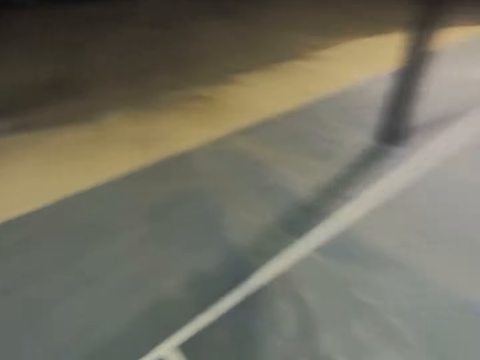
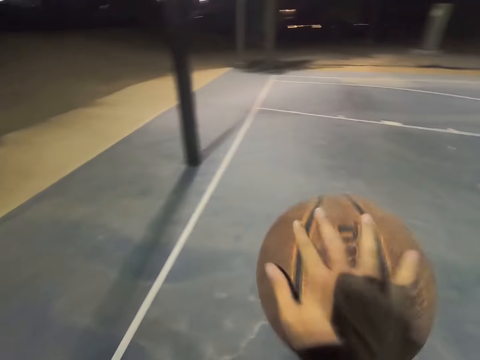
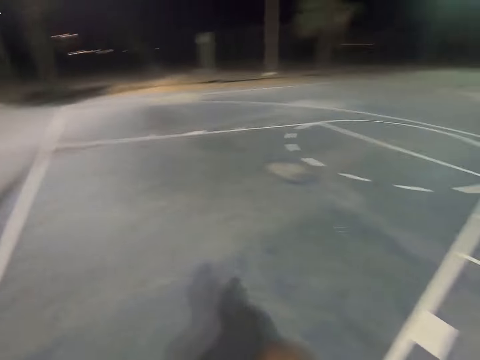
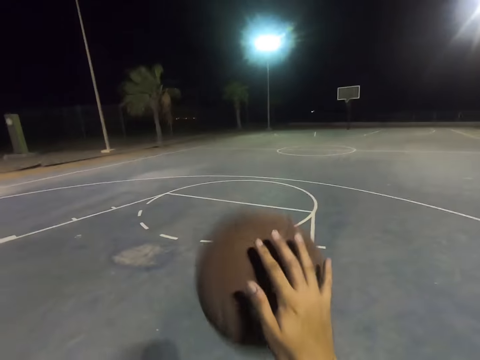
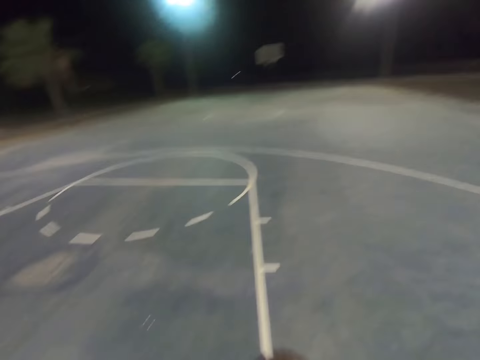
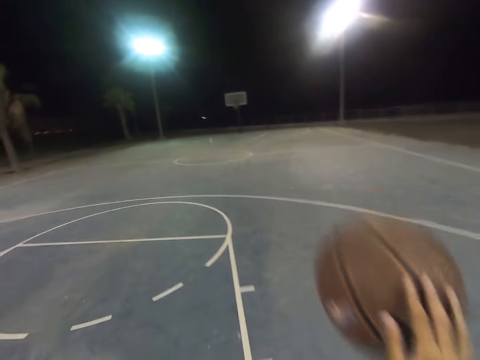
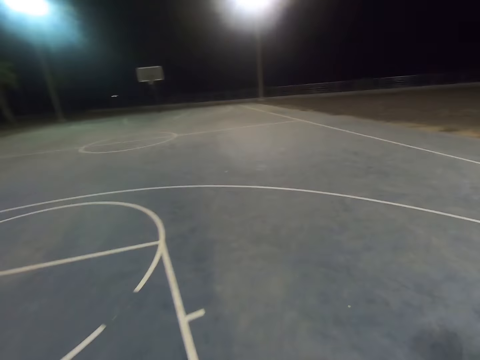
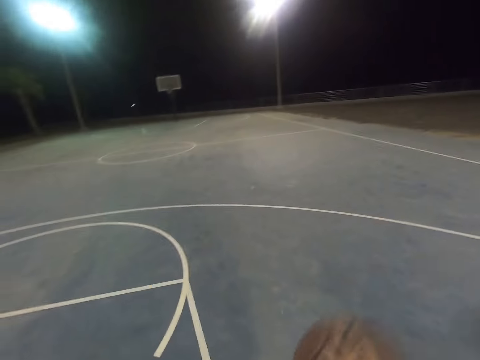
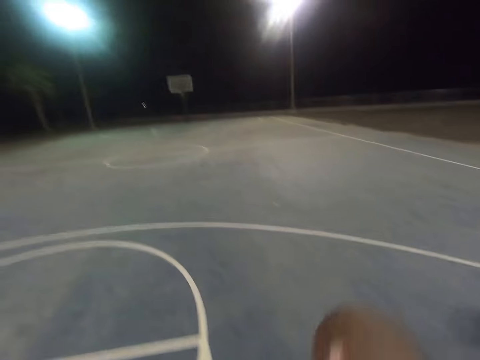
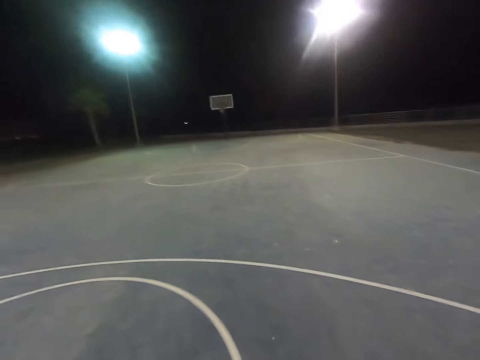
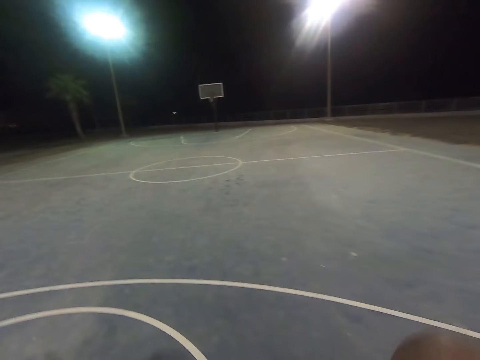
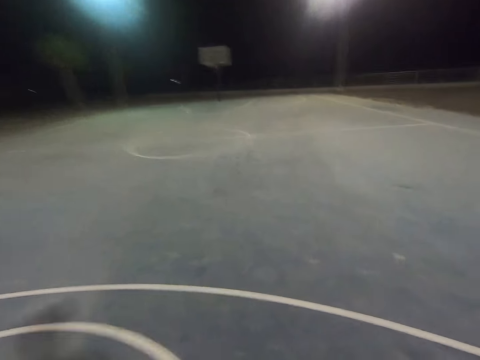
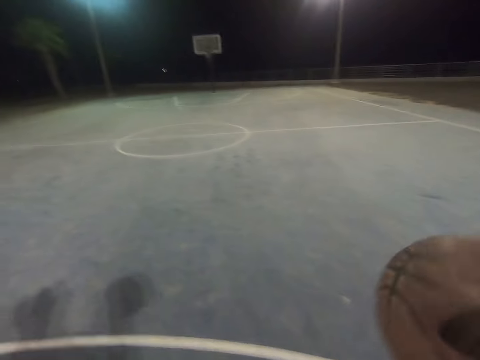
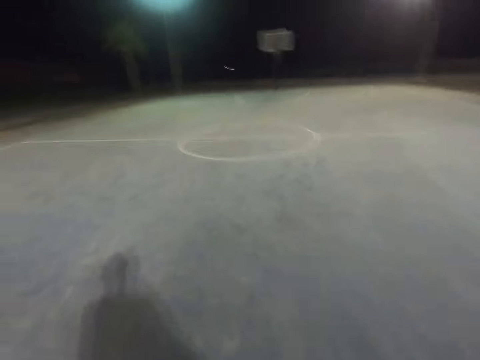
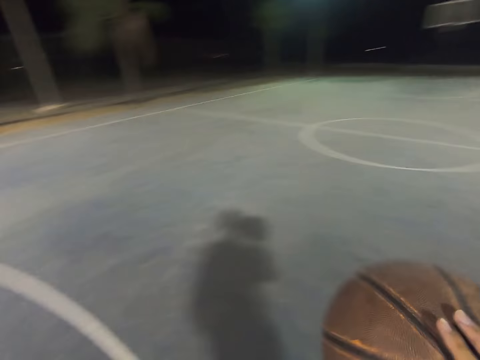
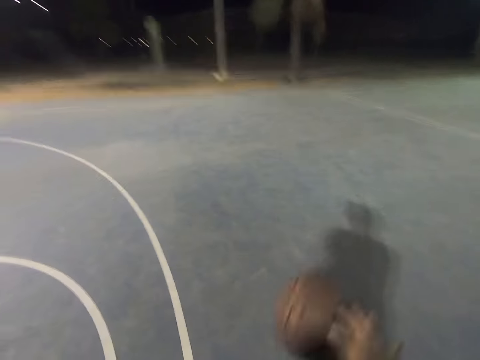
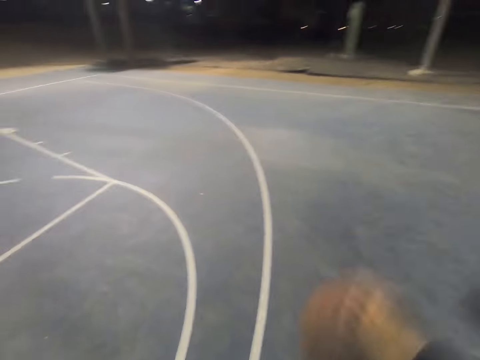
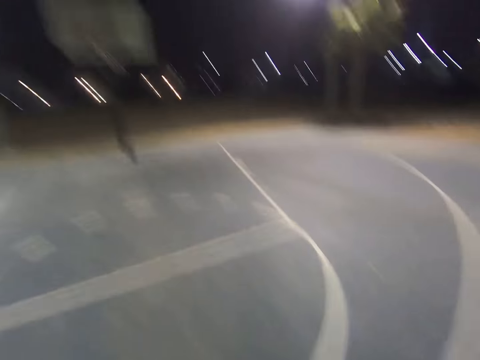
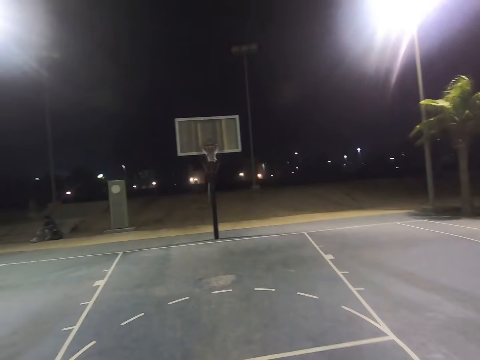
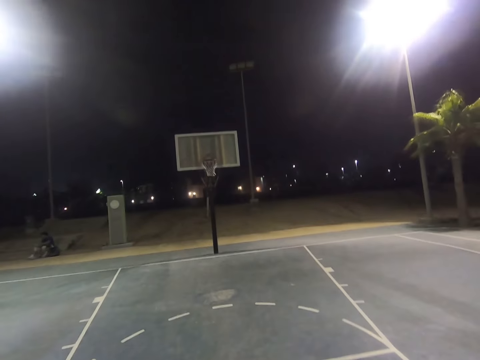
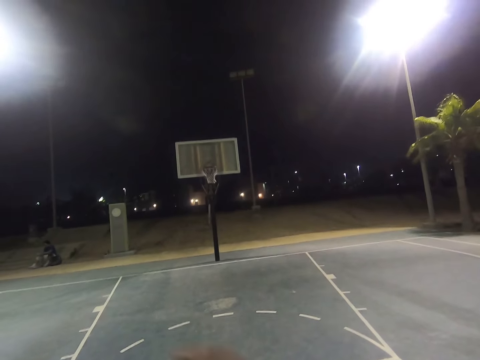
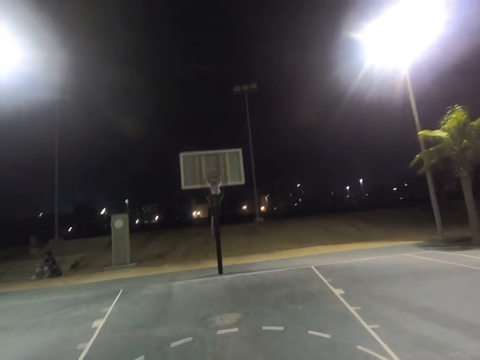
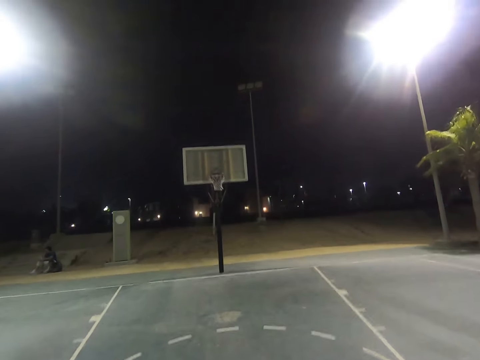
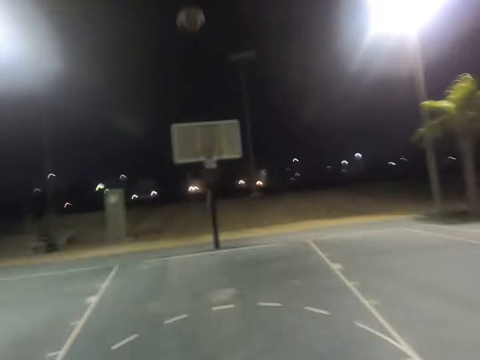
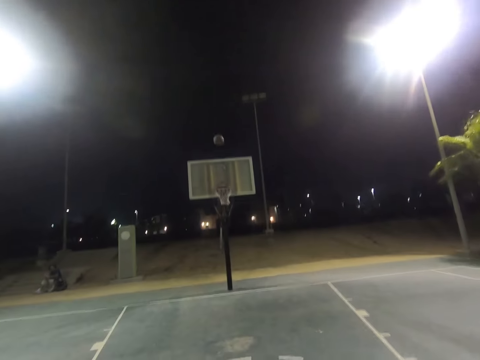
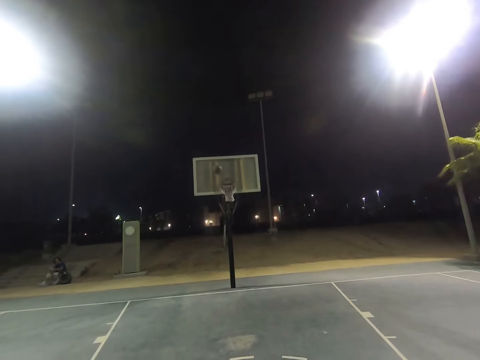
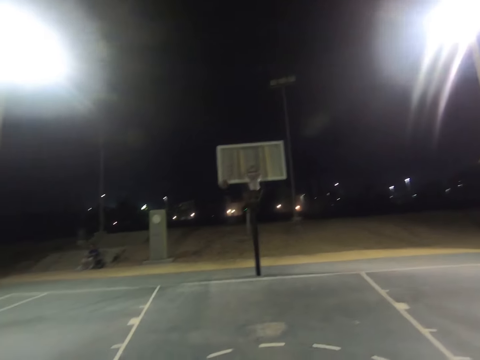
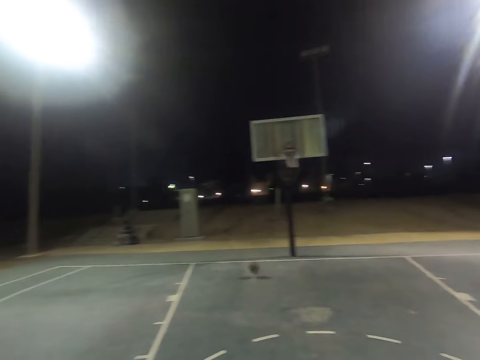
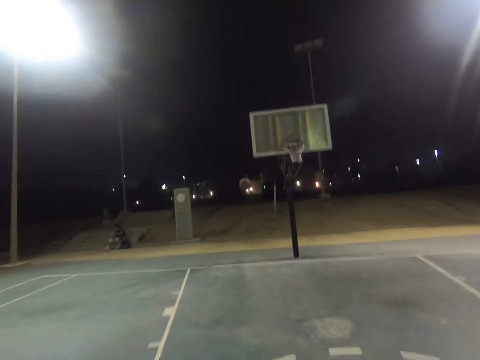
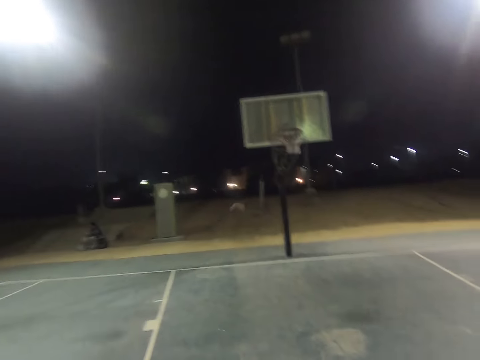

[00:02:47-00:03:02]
The camera wearer bounces the ball. They shoot the basketball to the hoop.

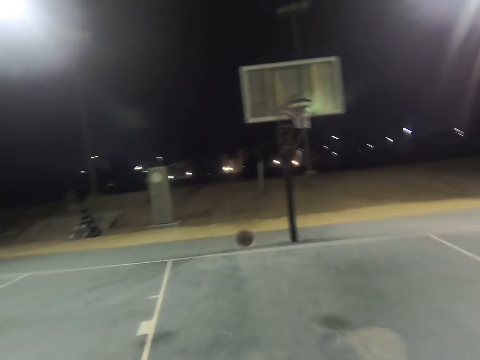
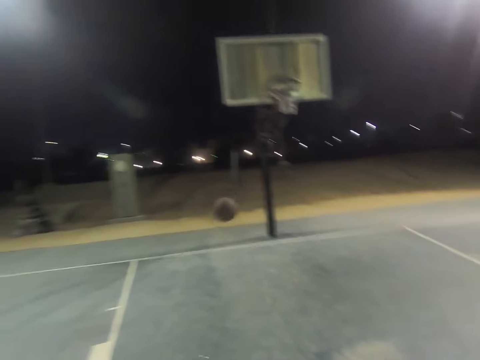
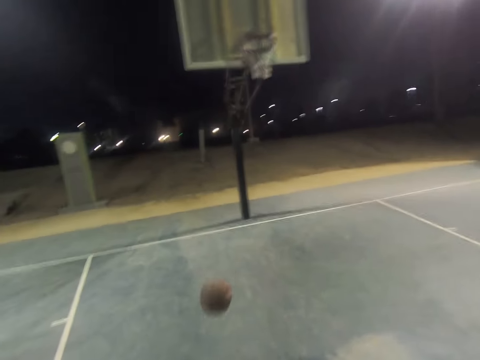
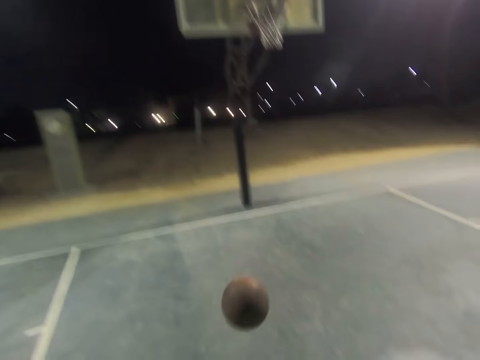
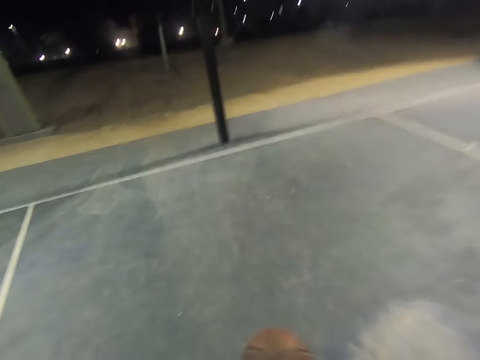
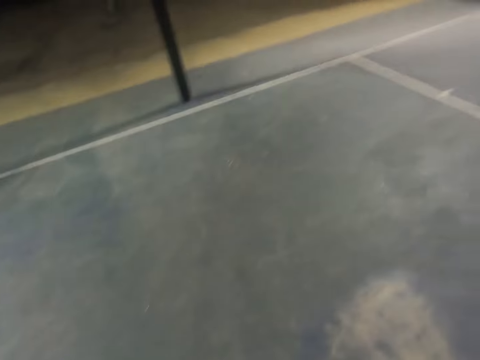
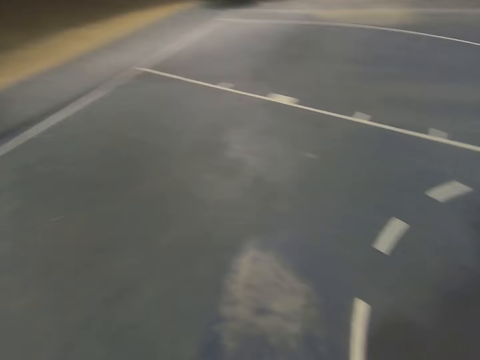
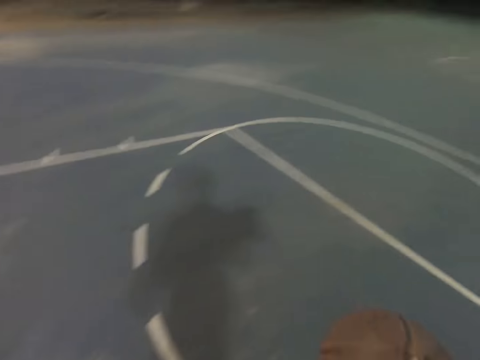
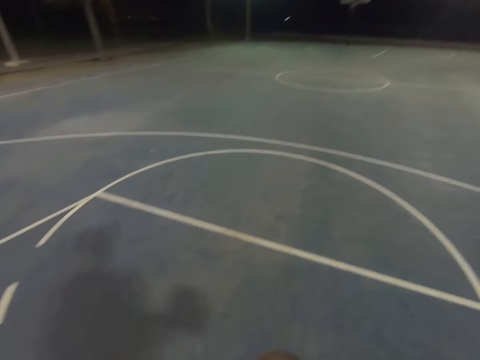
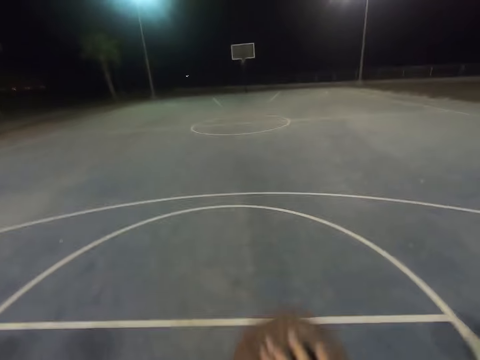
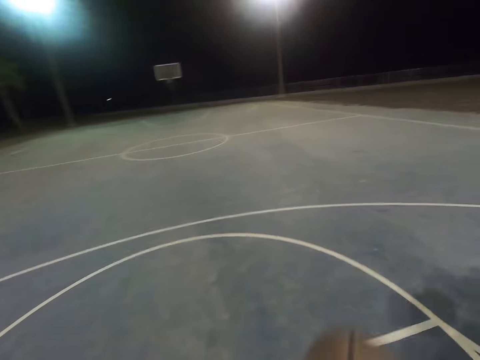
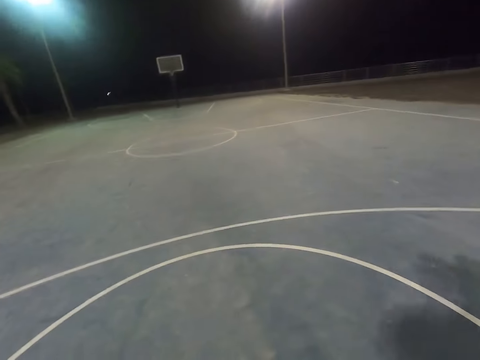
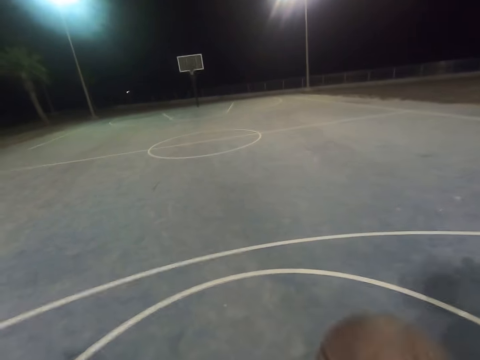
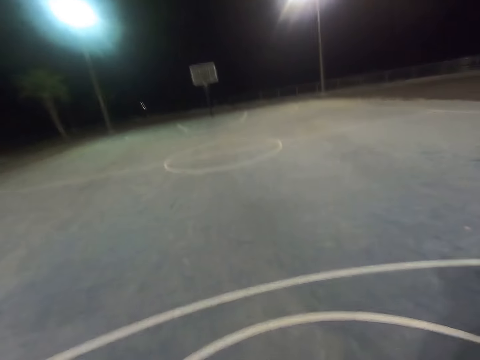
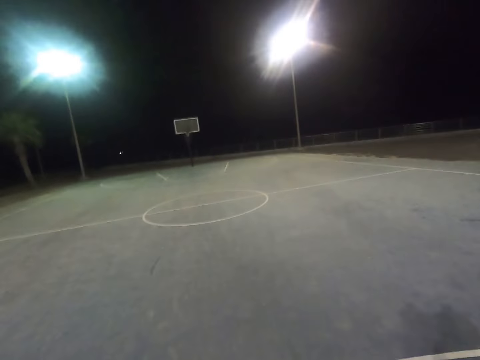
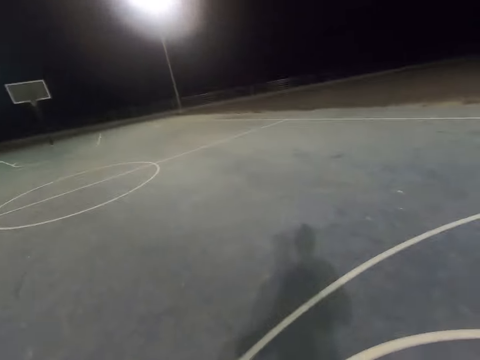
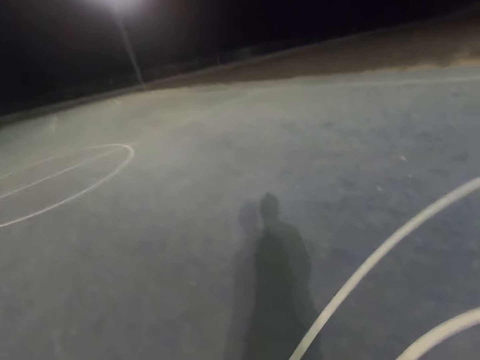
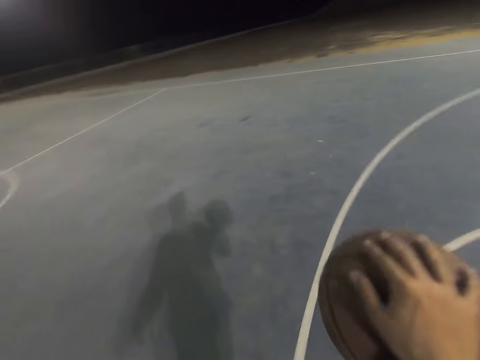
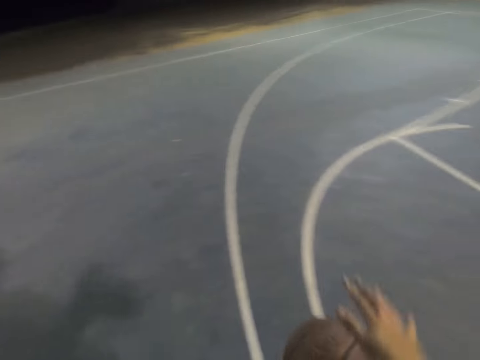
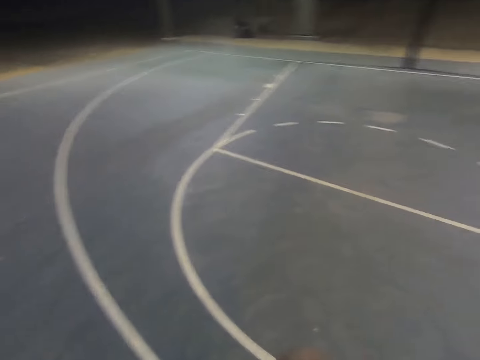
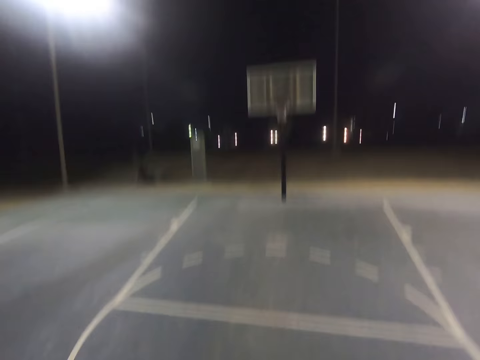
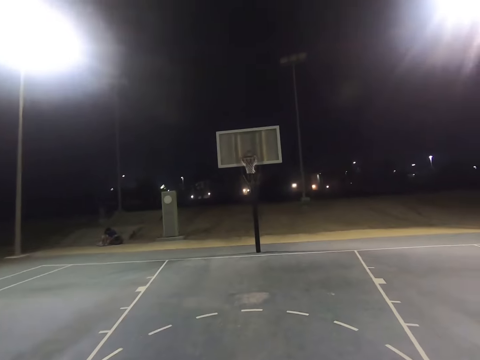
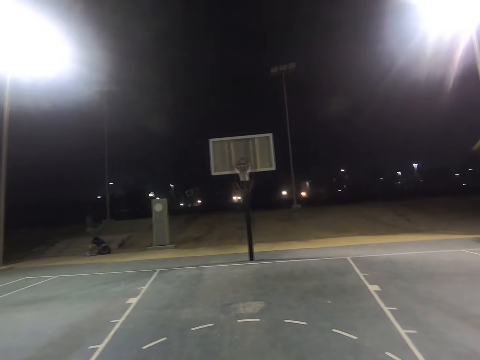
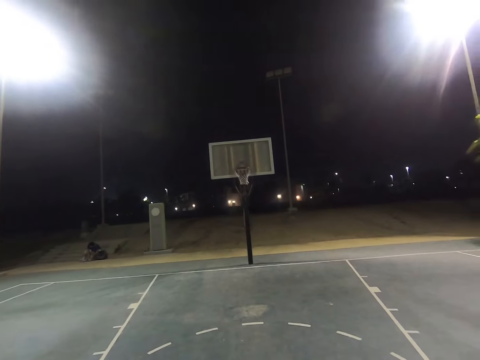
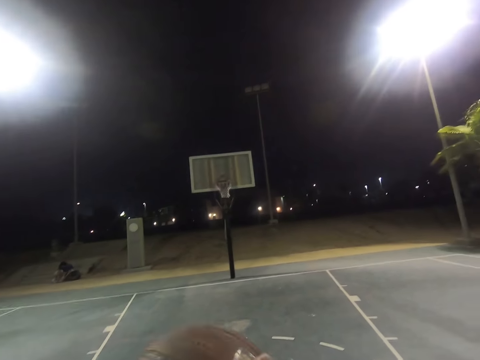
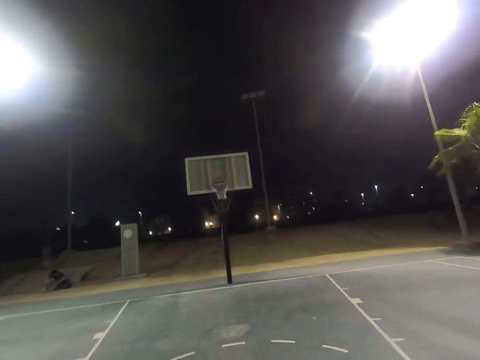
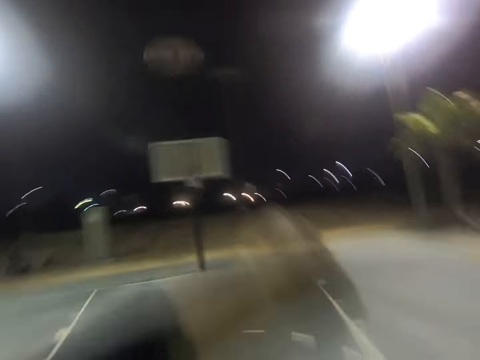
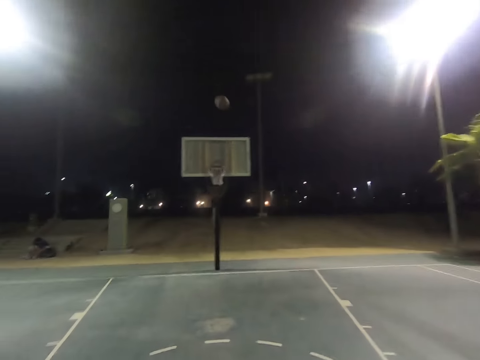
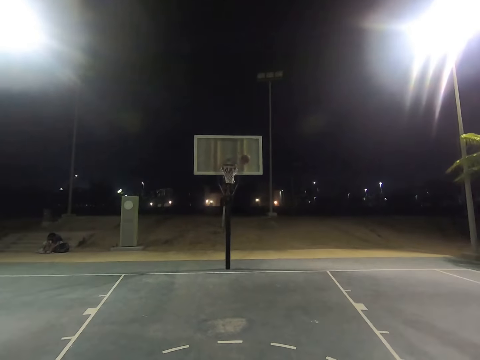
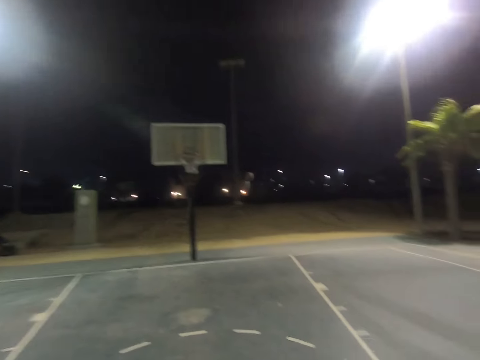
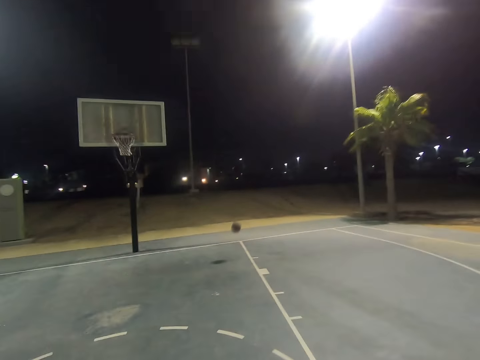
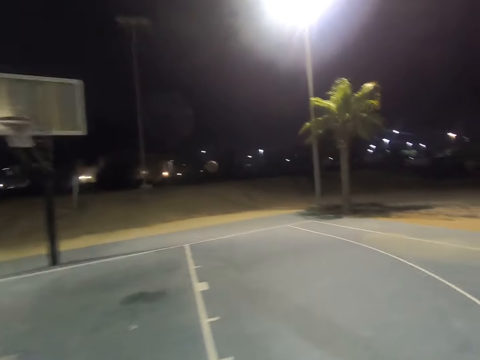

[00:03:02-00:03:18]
The camera wearer shoots the basketball to the hoop.
